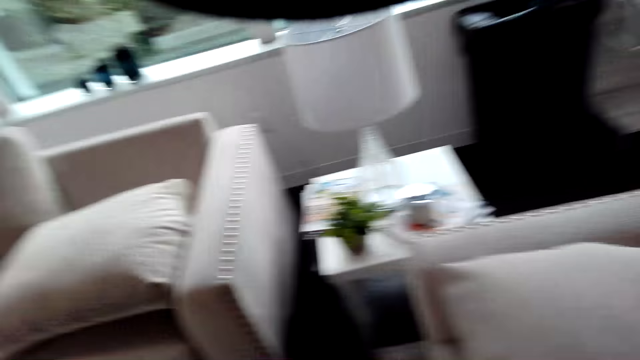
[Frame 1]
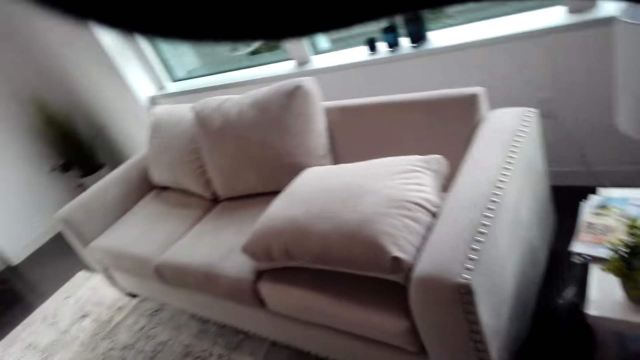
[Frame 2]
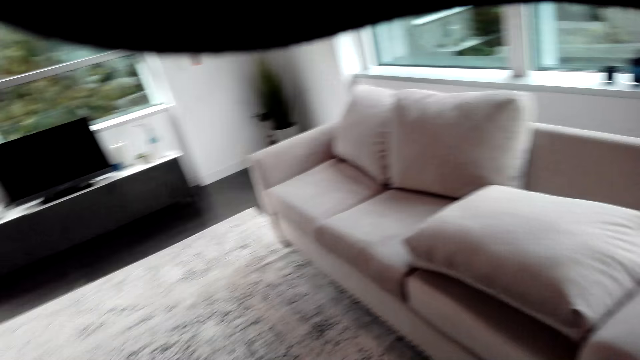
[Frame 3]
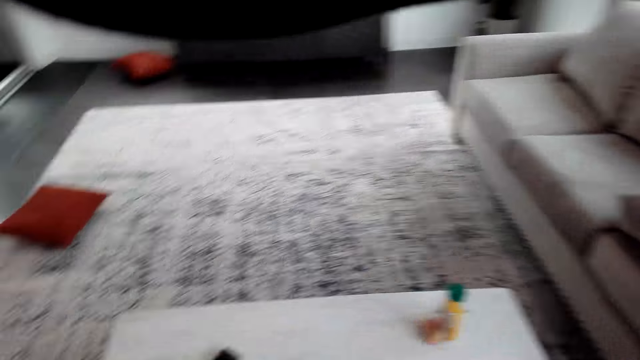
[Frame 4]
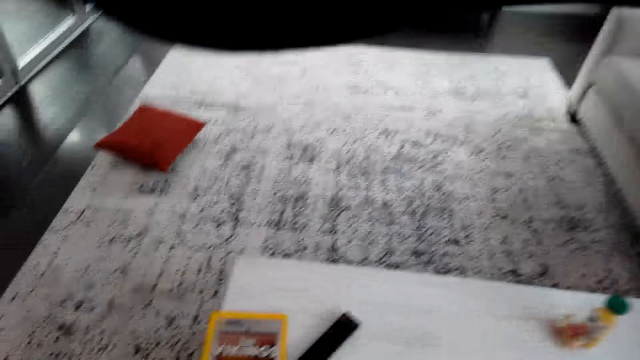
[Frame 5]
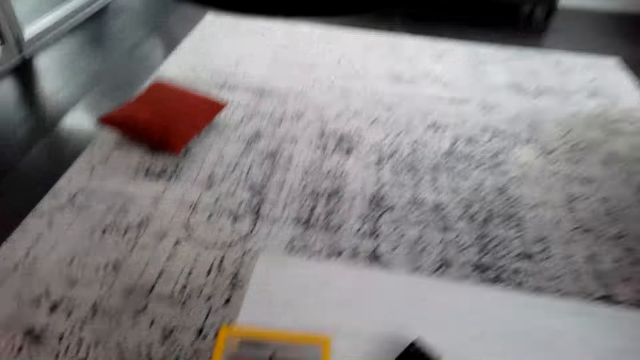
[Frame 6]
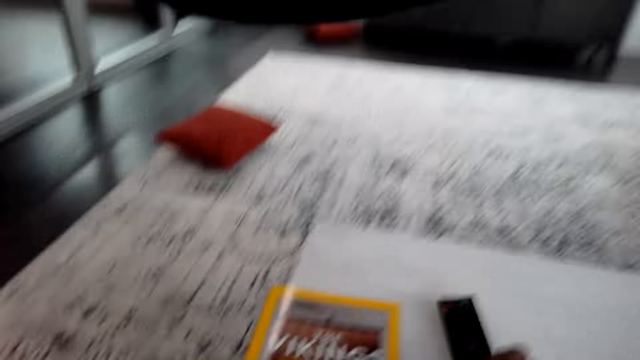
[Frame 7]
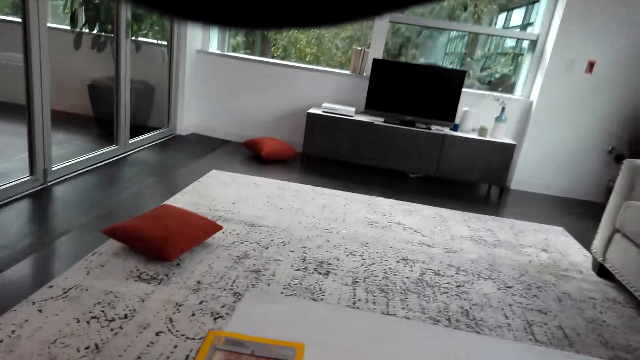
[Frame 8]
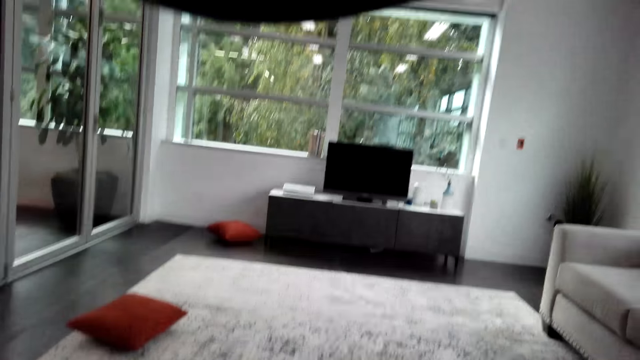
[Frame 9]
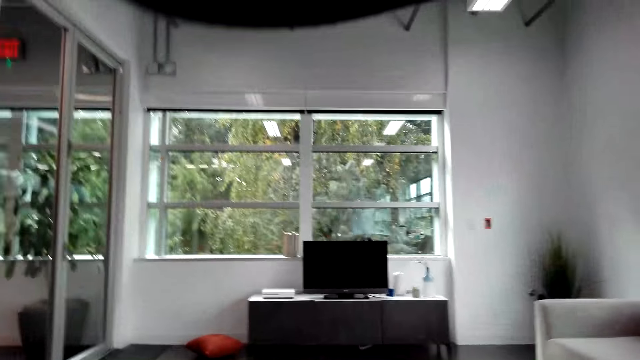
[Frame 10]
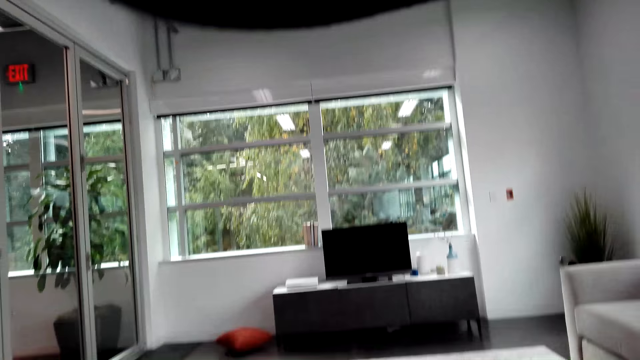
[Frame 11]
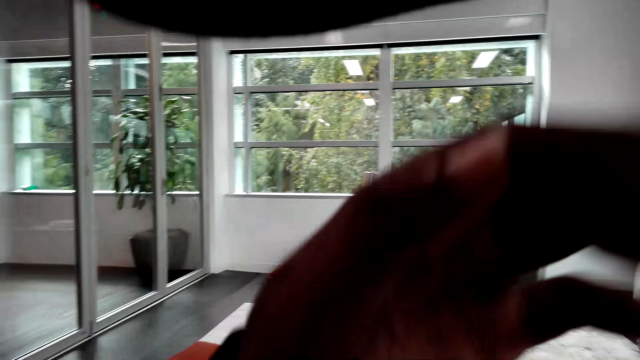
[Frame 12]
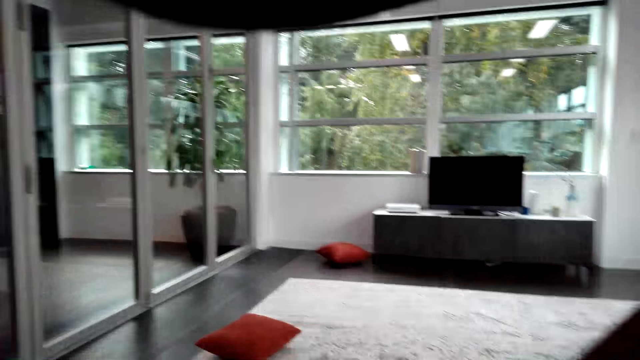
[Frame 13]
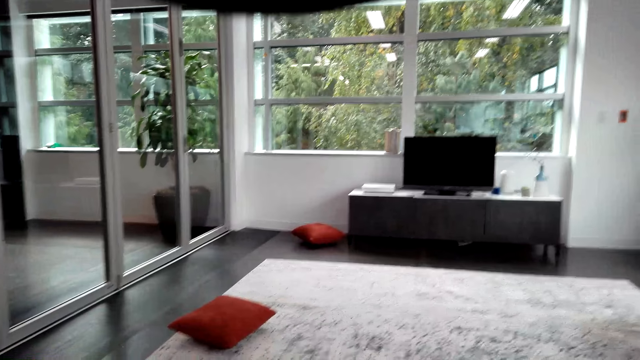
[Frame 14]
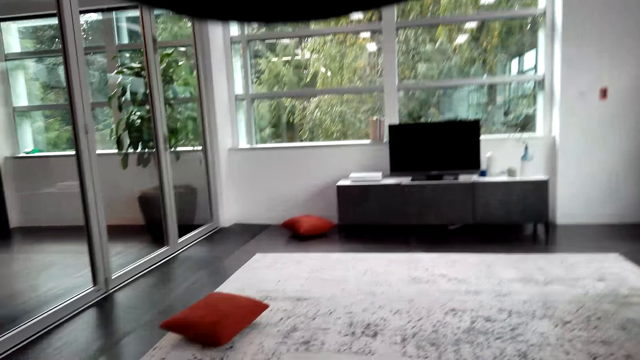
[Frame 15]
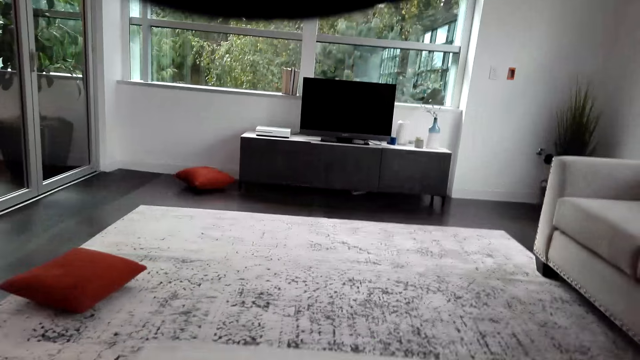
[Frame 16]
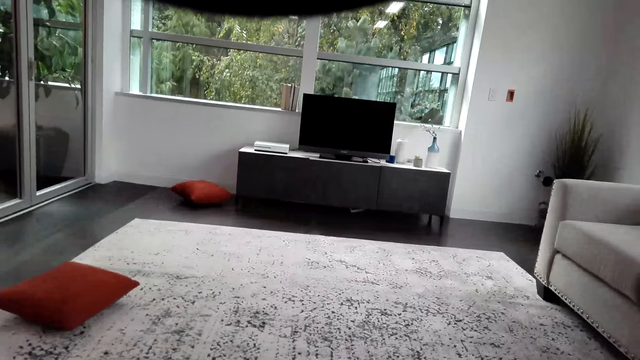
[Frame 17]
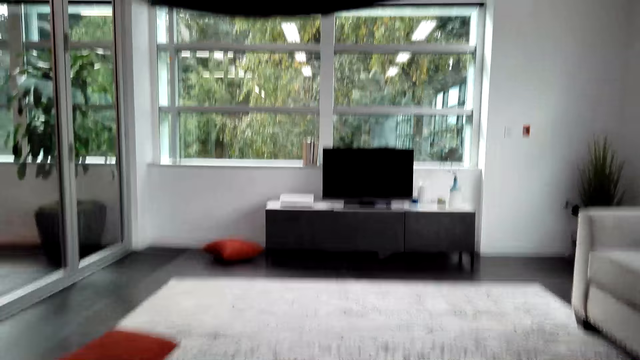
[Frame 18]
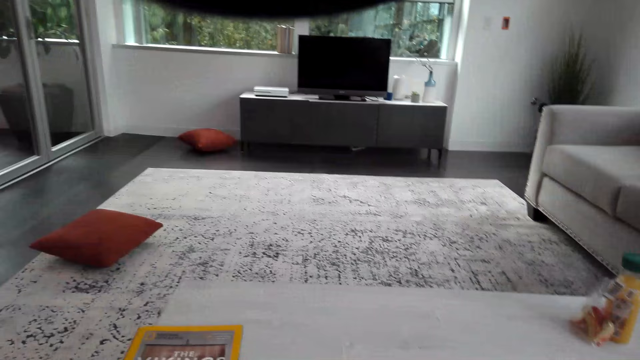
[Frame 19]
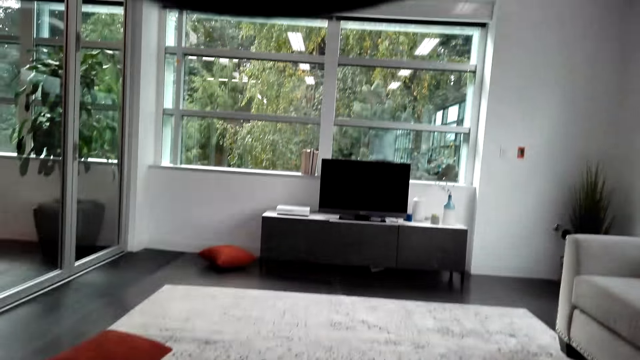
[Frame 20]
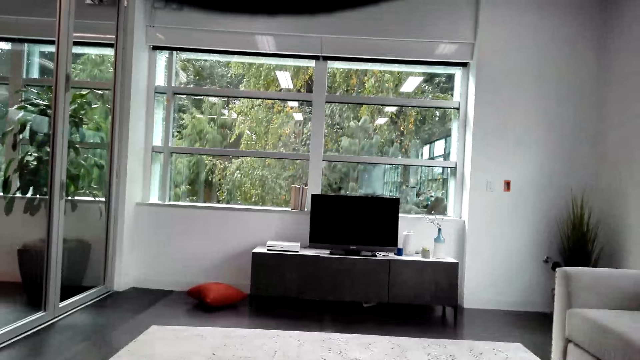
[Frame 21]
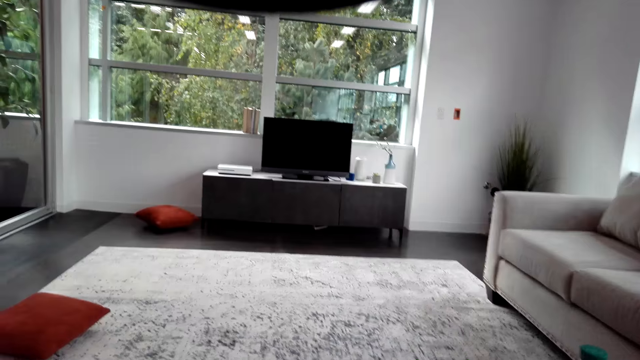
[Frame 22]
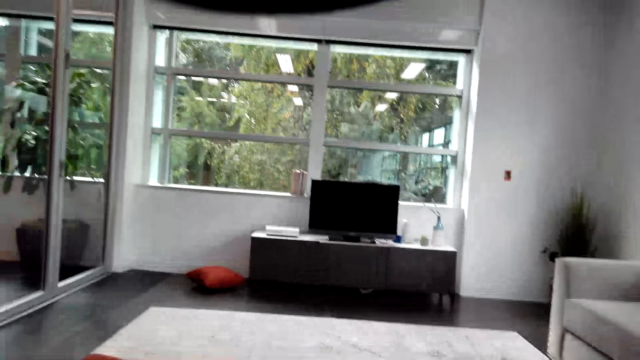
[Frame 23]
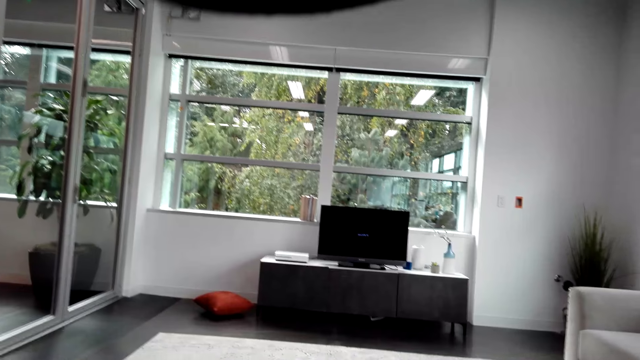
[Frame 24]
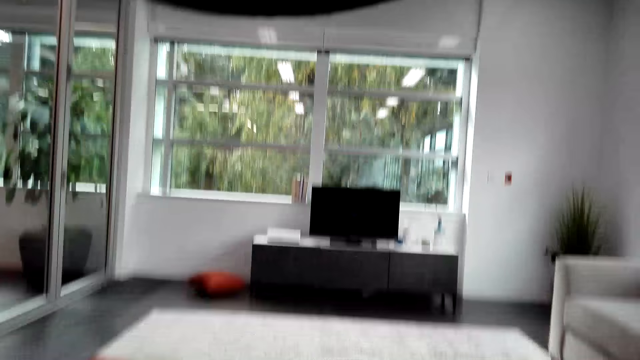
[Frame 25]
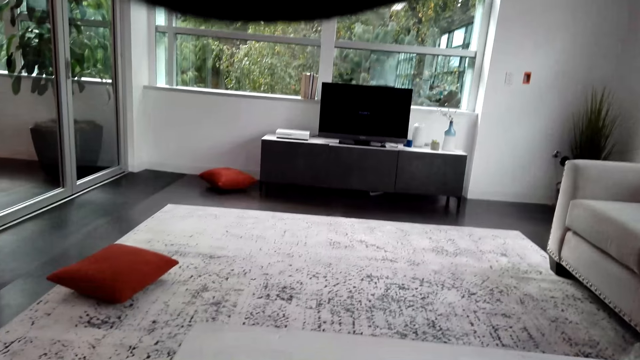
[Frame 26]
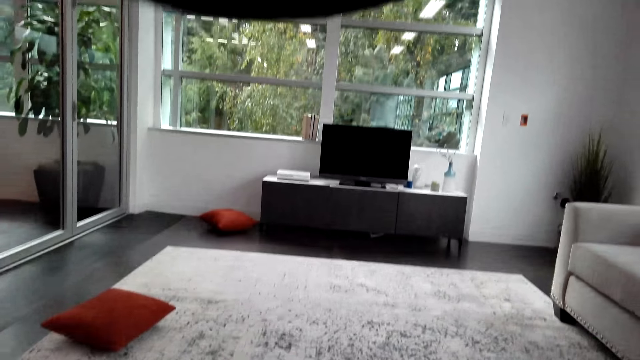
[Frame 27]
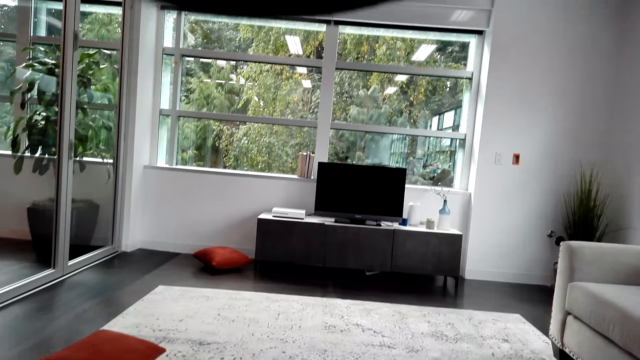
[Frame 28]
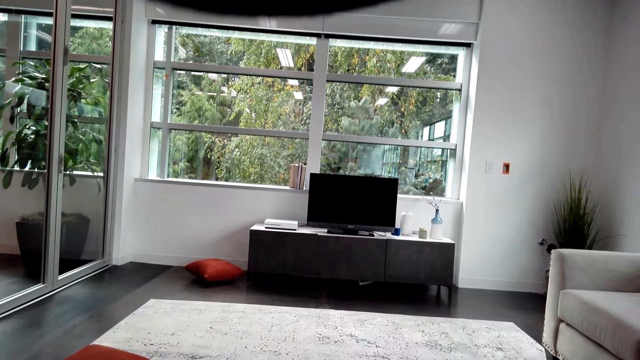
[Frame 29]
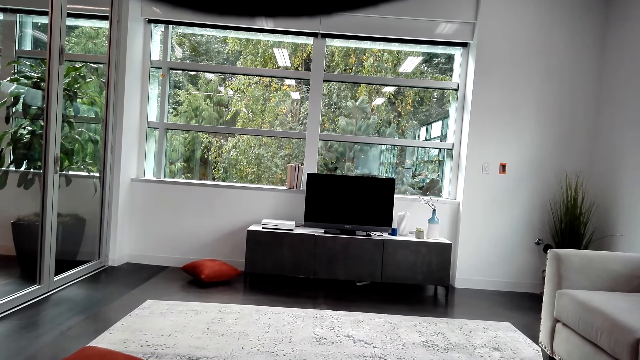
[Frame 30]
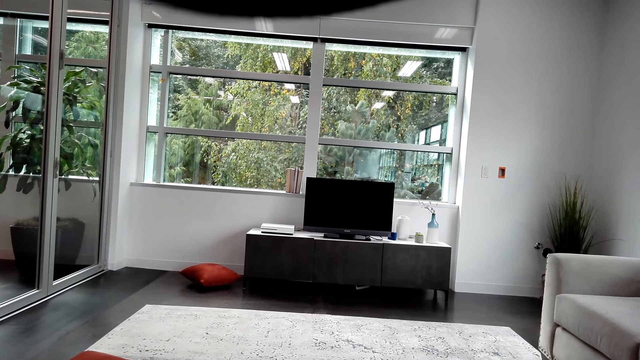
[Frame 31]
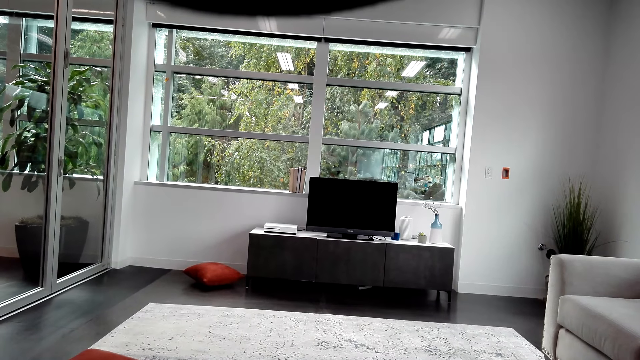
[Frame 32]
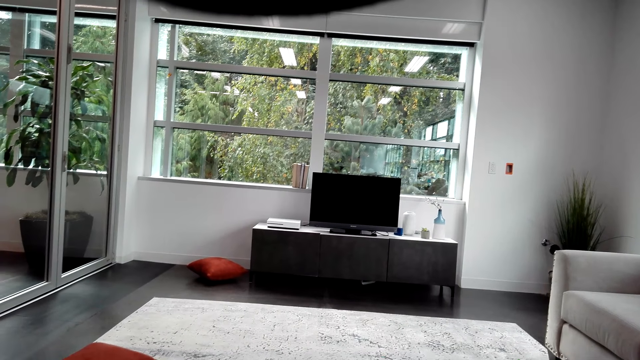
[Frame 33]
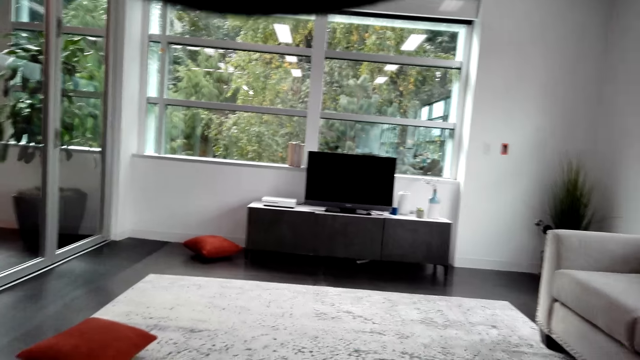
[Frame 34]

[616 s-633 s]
The camera wearer picks the remote from the table. They move the hand. They look around. They switch on the TV.

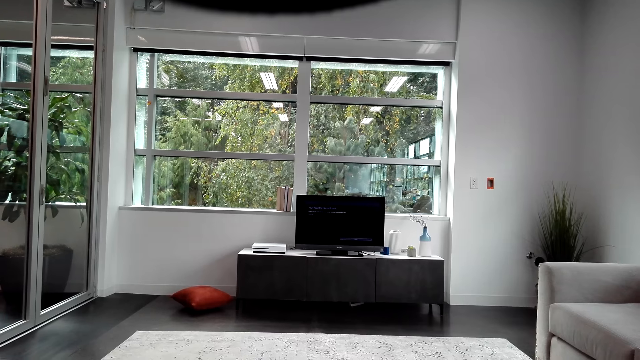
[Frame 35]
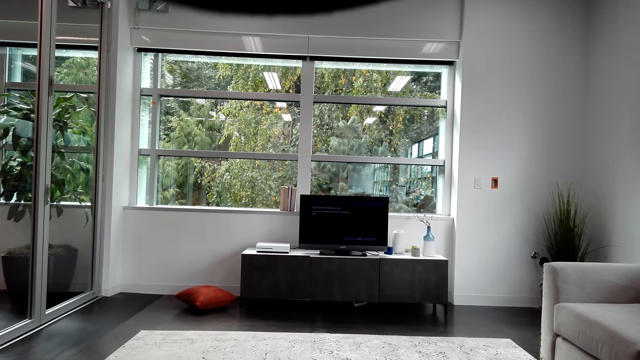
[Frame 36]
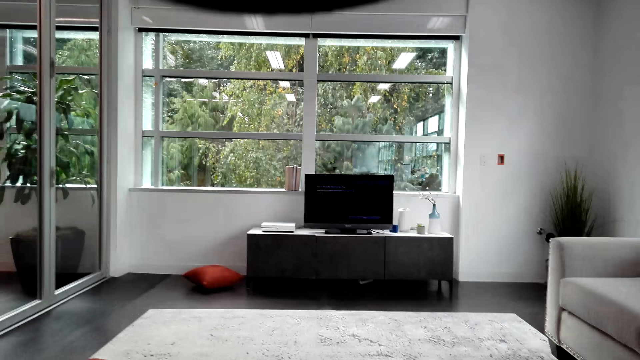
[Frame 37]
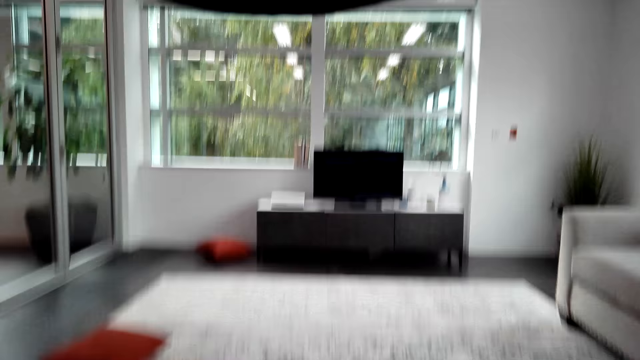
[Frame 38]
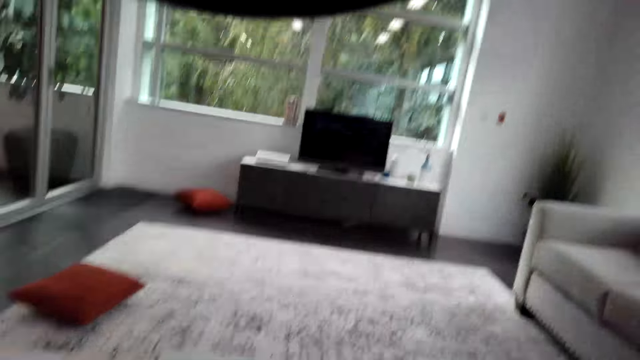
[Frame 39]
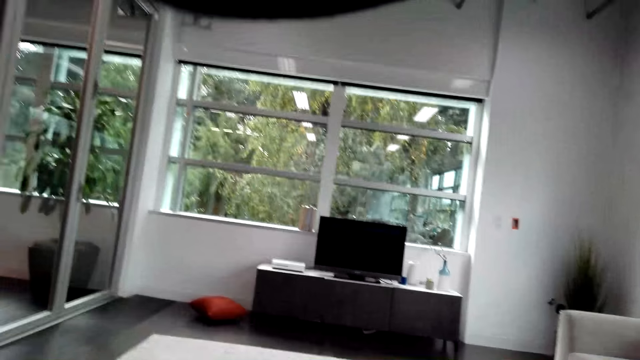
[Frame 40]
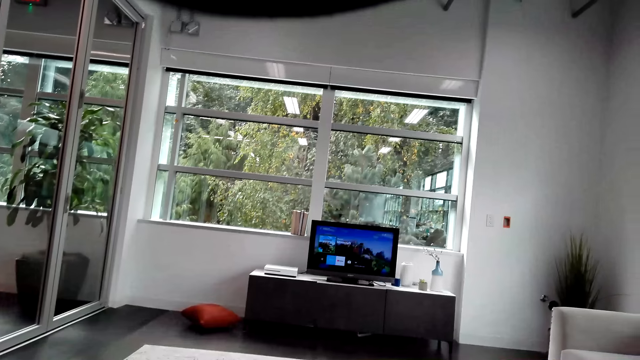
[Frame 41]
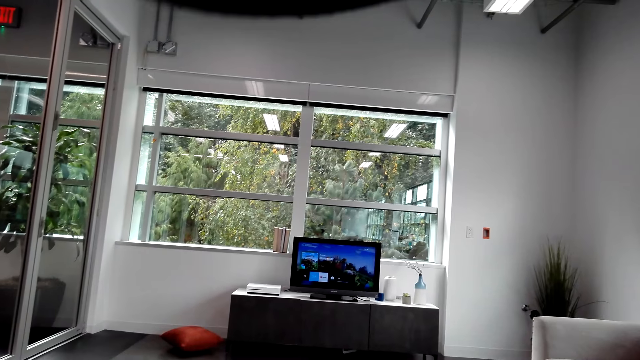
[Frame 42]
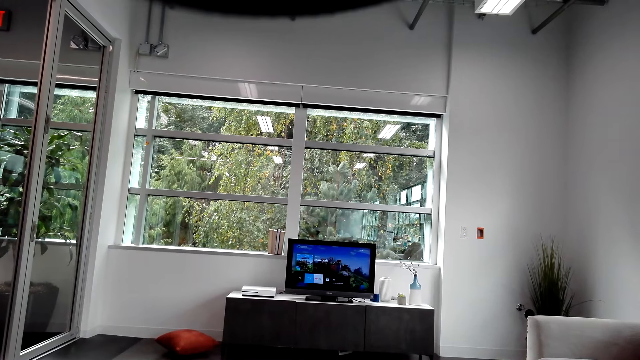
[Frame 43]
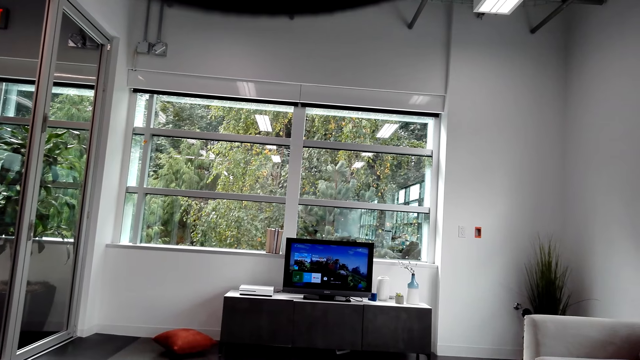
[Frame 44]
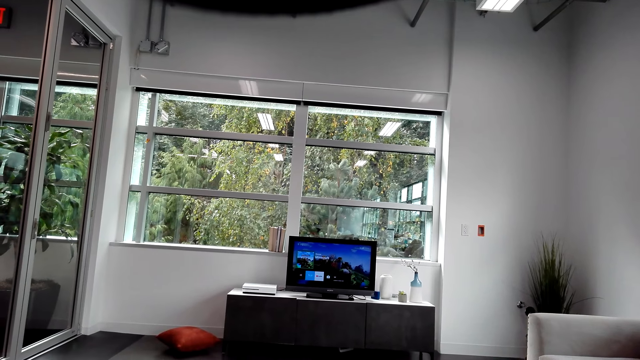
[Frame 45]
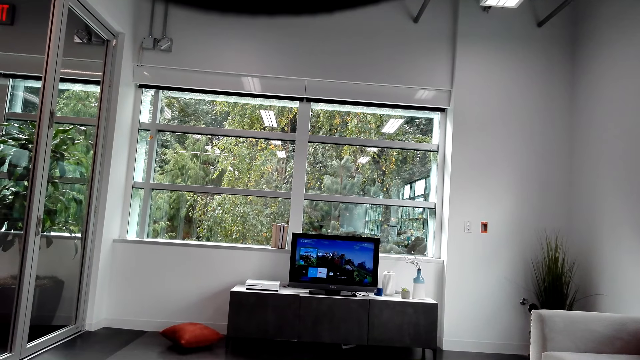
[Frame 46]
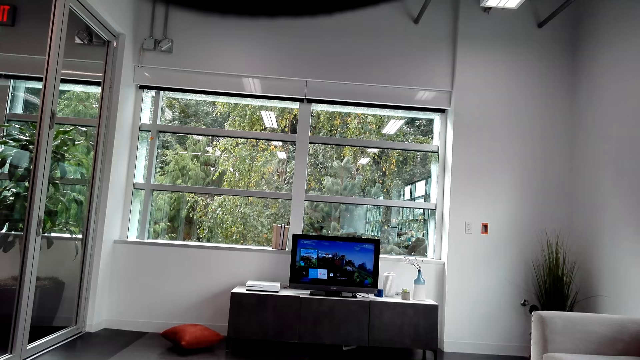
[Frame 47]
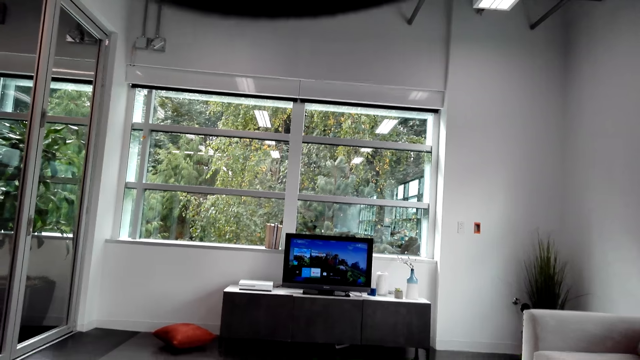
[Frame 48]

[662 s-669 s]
The camera wearer talks in the room. They operate the television.
